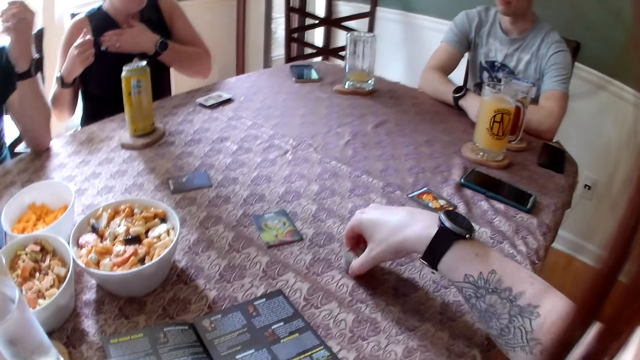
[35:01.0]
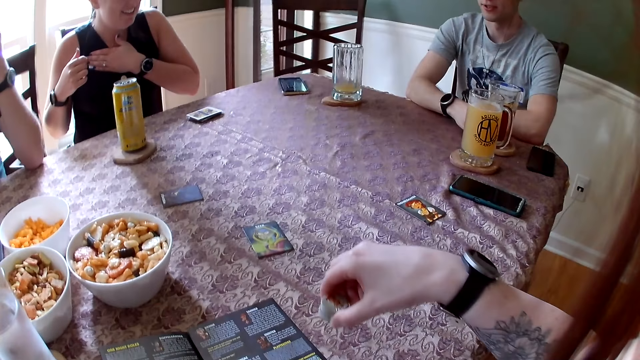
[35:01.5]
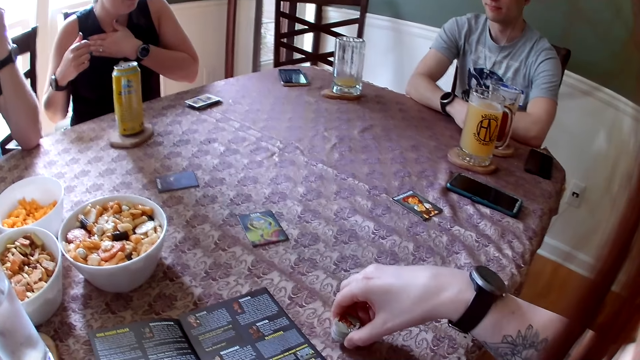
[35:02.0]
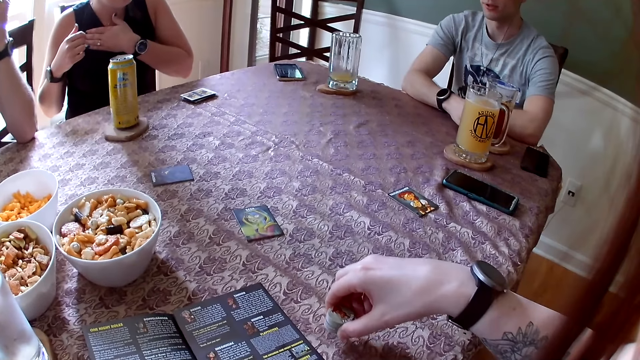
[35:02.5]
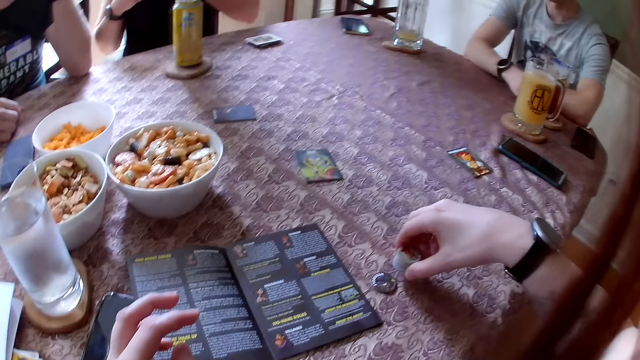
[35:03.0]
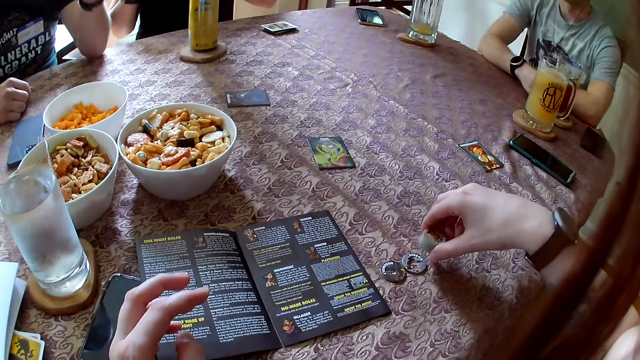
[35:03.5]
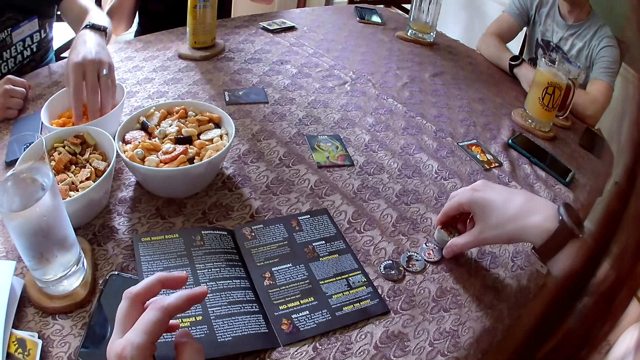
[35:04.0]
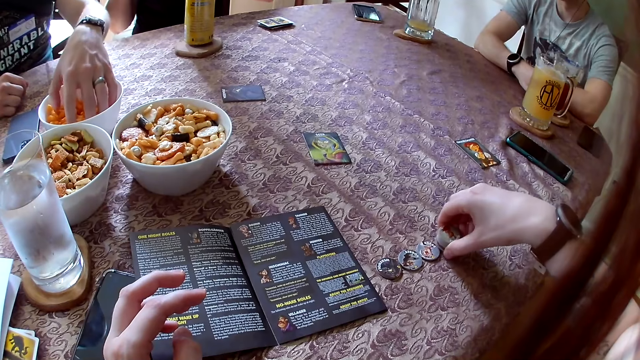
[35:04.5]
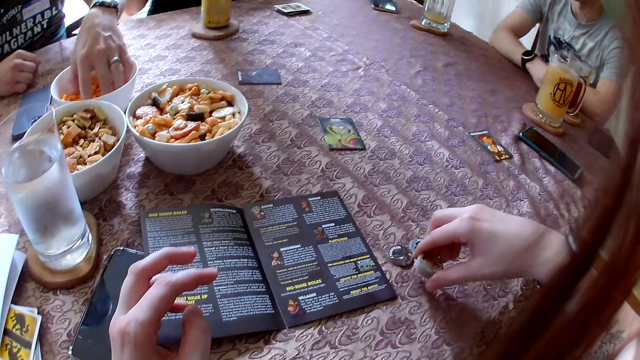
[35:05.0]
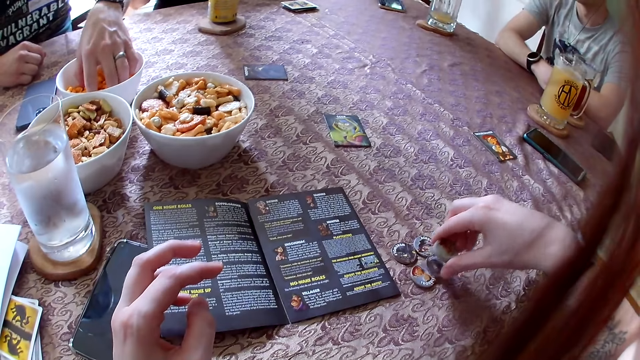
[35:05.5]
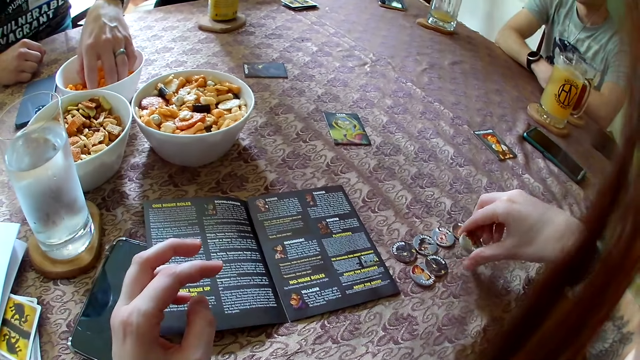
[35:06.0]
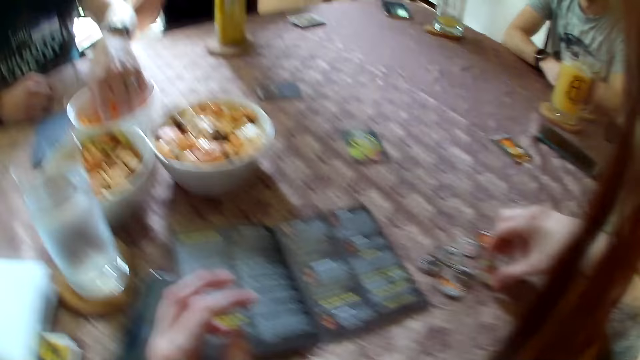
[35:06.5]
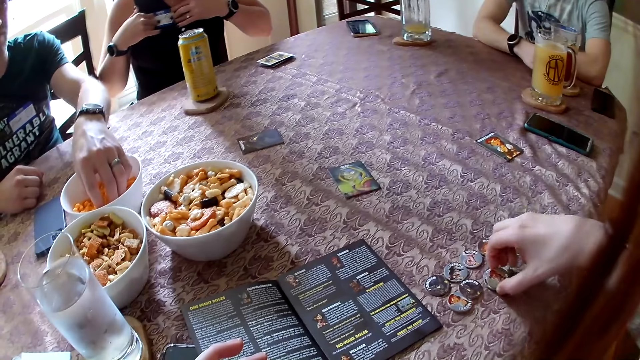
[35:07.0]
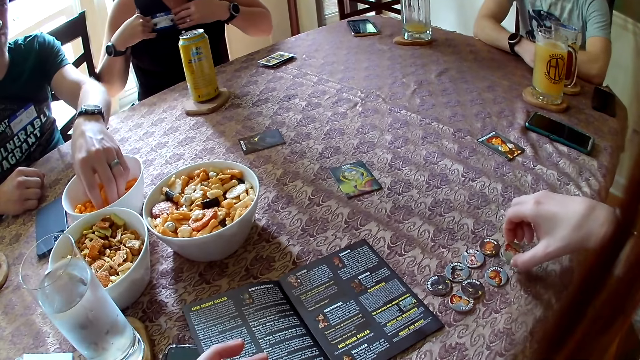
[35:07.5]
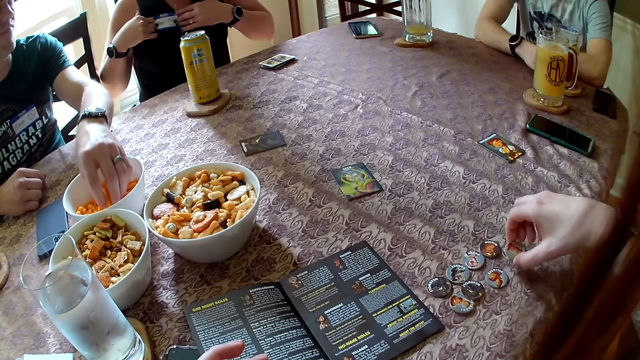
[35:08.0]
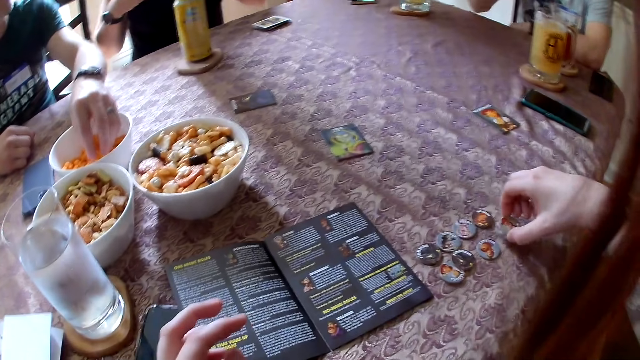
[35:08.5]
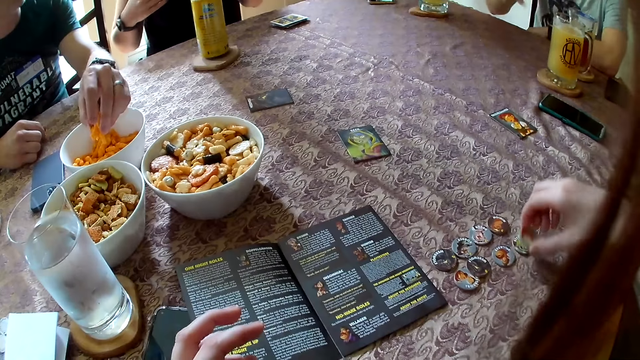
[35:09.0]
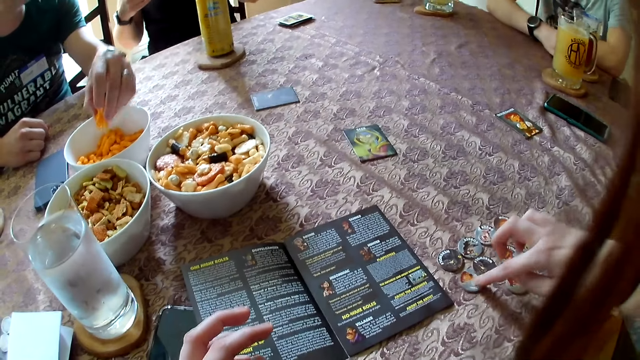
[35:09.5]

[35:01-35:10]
The camera wearer puts down the box and touches the dice. She picks pieces from the table with her right hand. She arranges the pieces on the table with her right hand. A woman adjusts the tag on her cloth with her left hand. The camera wearer puts the dice near the table. A man takes cookies from the bowl with his left hand. The woman adjusts the tag on her cloth with both hands.

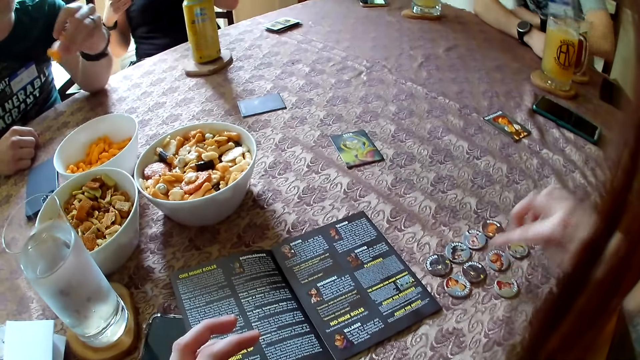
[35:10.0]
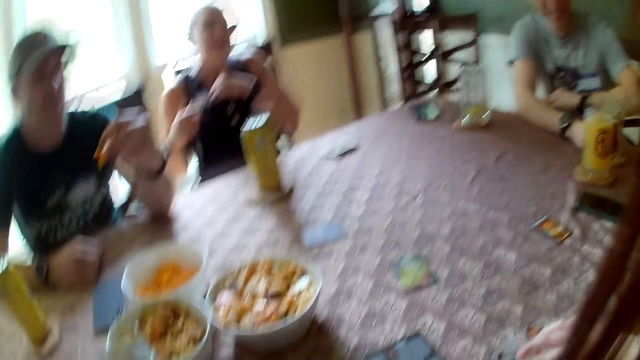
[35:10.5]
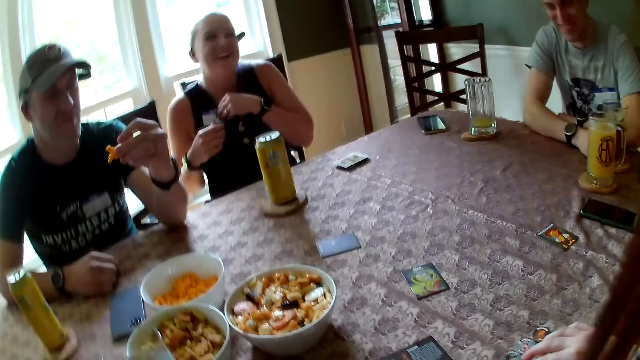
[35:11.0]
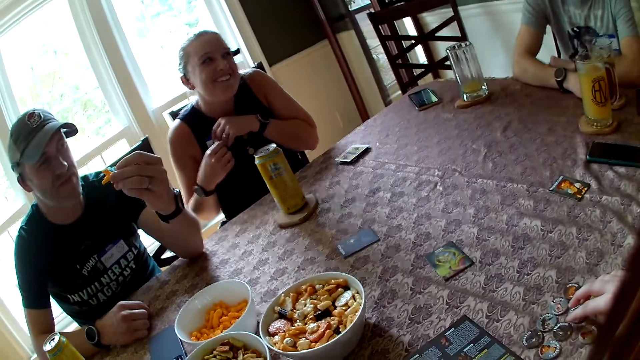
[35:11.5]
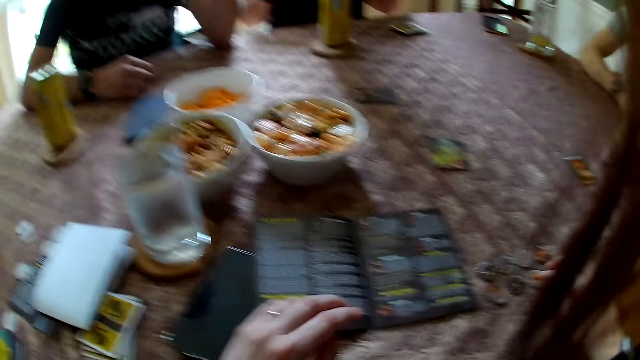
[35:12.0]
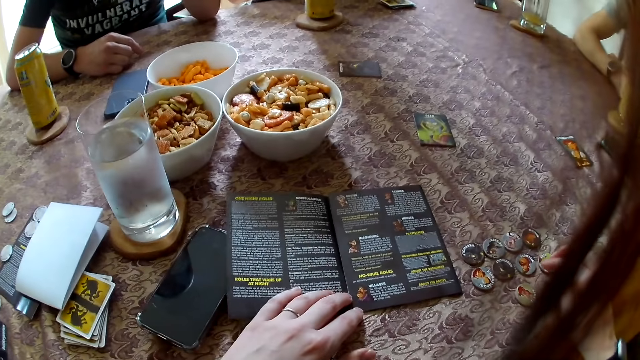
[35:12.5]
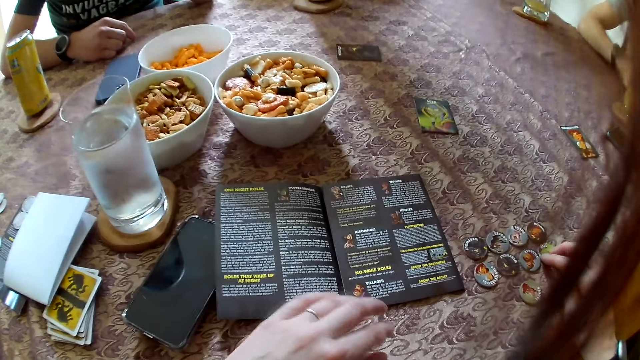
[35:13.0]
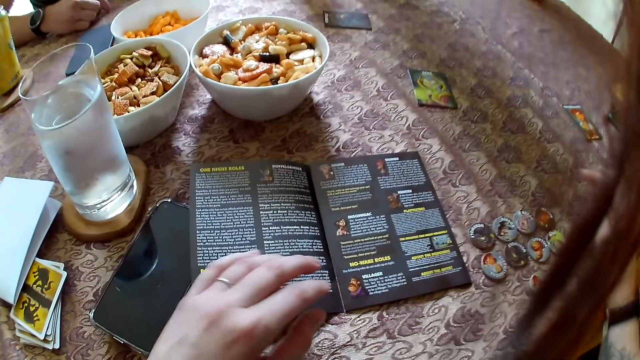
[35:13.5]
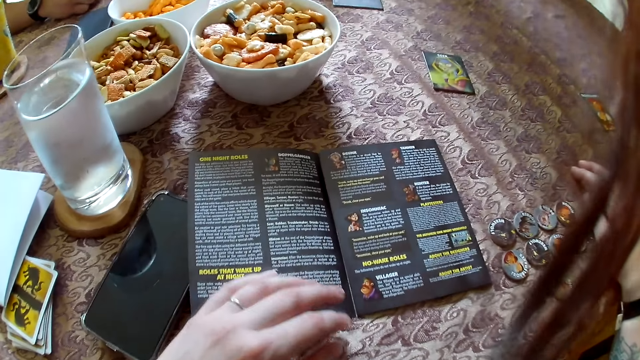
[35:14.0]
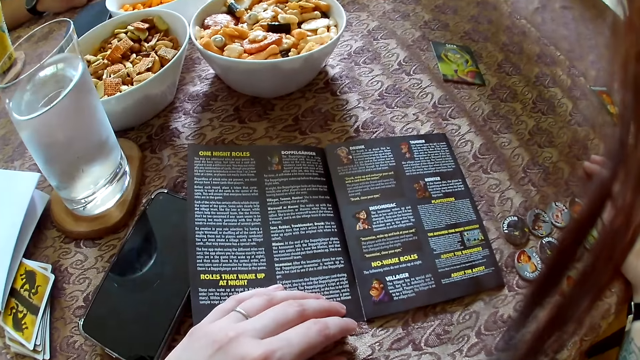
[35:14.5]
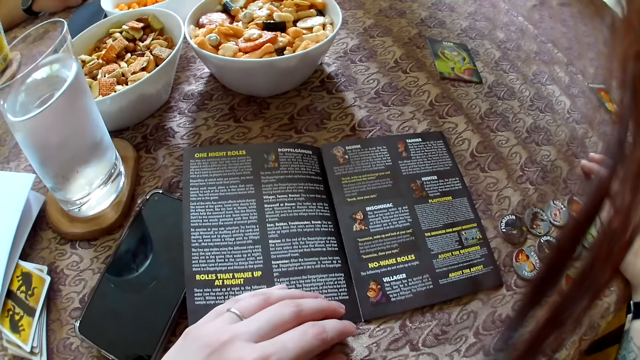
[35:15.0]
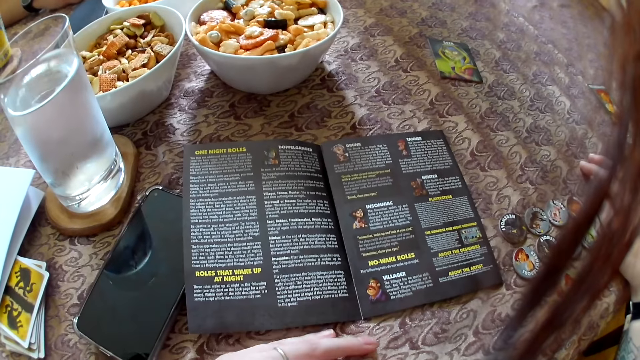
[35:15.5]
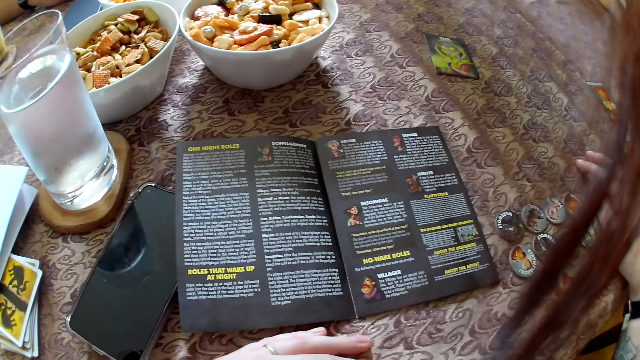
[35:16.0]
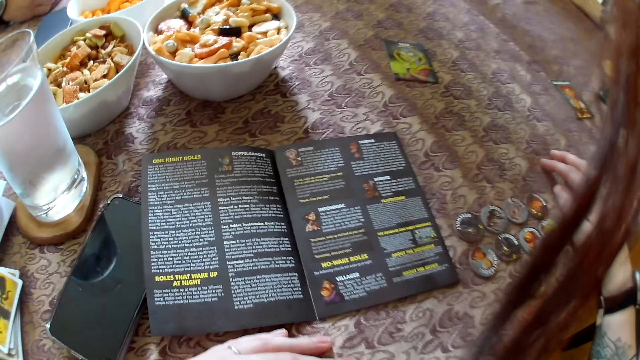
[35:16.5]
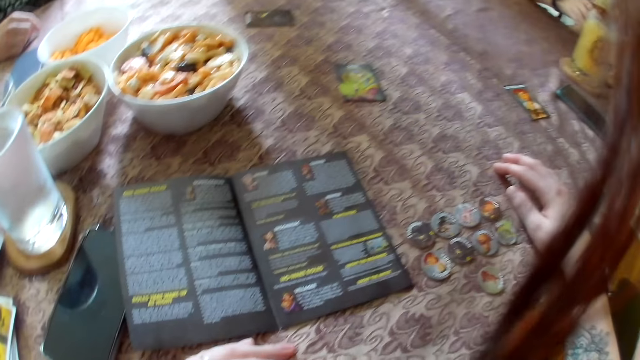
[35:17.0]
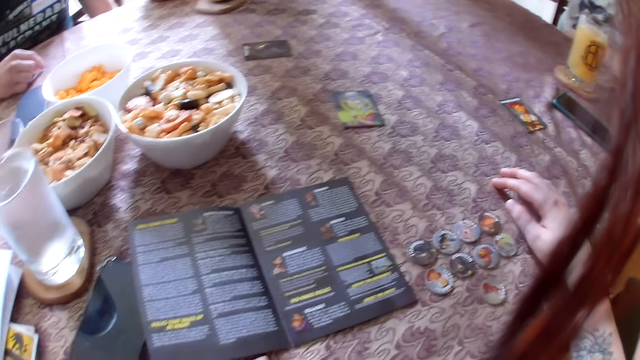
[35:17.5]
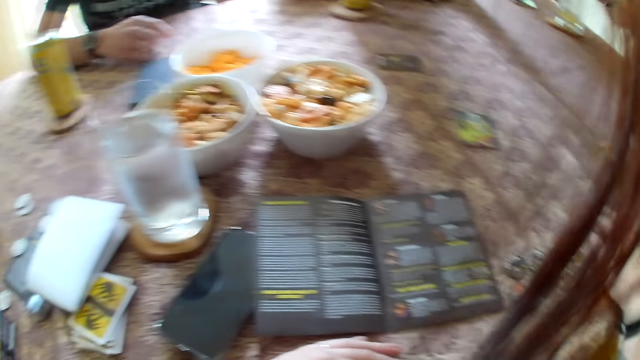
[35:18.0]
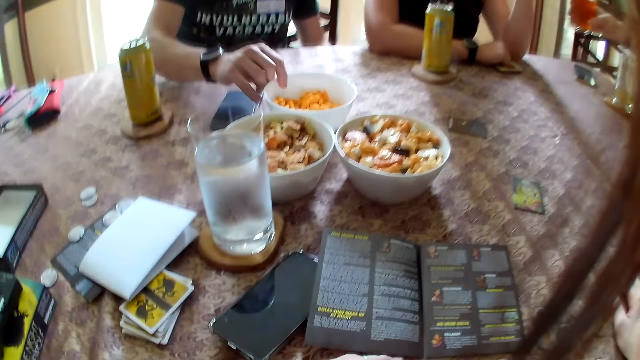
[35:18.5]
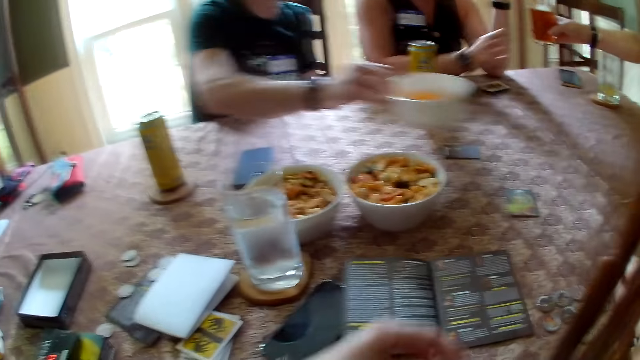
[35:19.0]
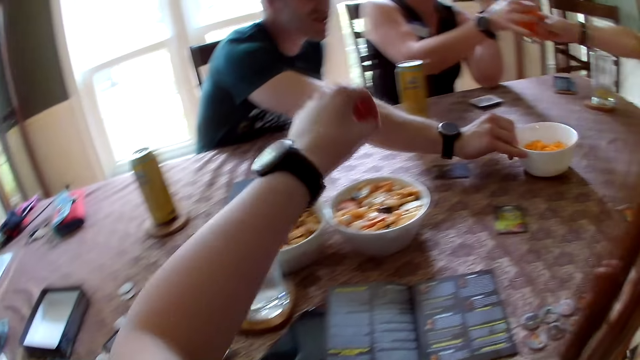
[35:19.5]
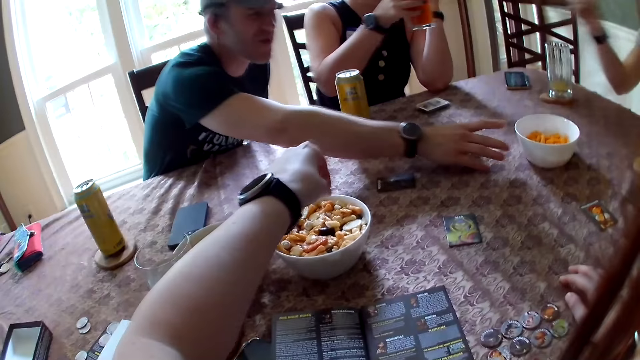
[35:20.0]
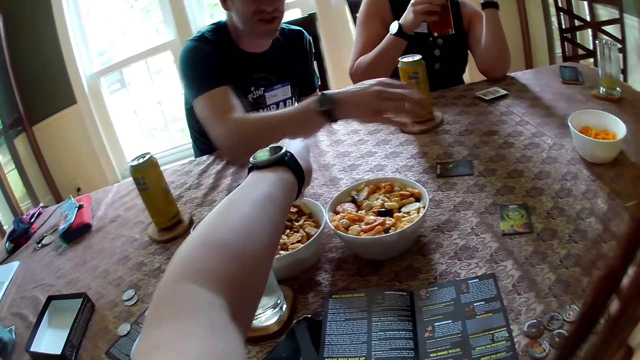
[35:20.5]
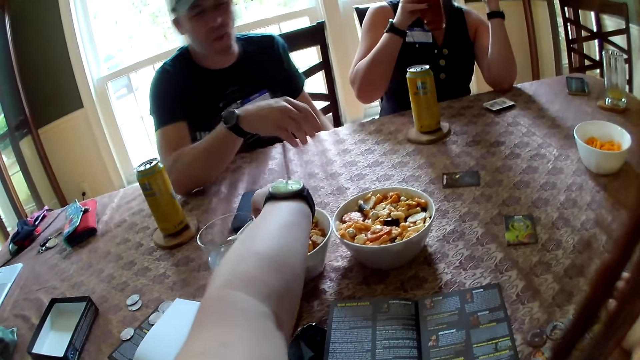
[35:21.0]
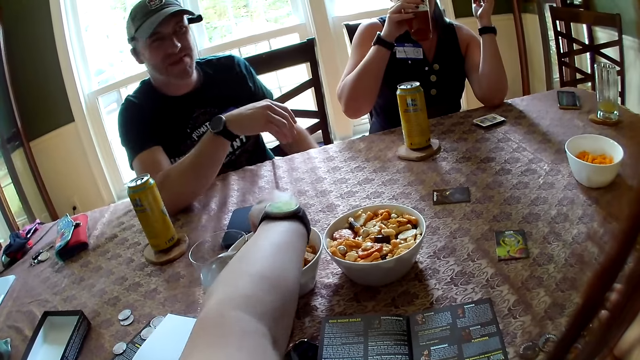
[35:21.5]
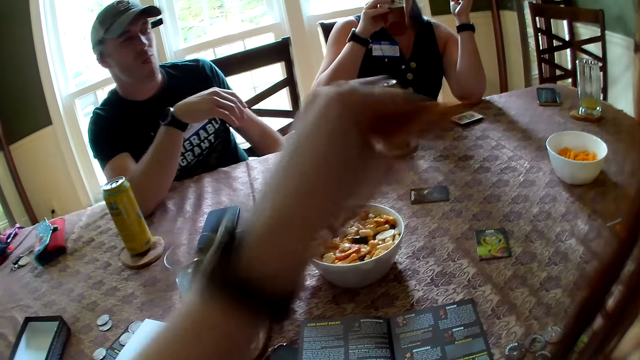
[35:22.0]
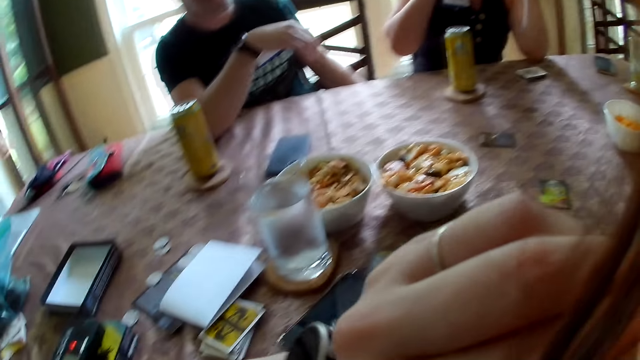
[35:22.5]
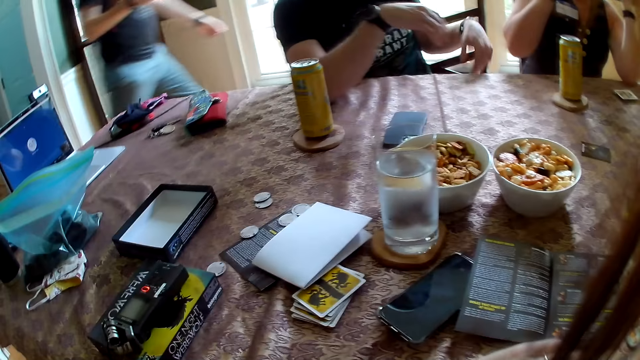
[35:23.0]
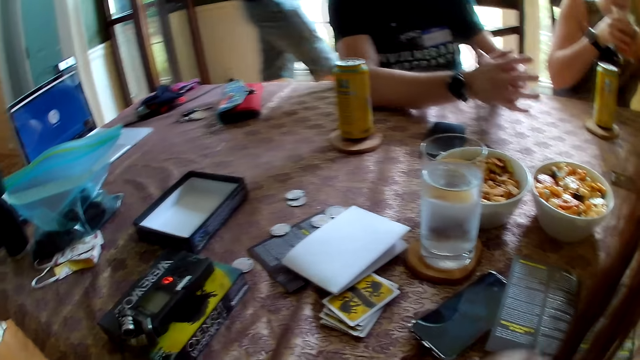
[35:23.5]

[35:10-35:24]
The camera wearer arranges the dice on the table. A woman interacts with everyone in the apartment. Another woman interacts with everyone. The camera wearer touches the manual on the table with her left hand. She drops her right hand on the table. She drops her left hand on the table. She interacts with everyone in the apartment. A man picks up the bowl with his right hand. The other woman collects a glass from another man with her right hand. The first man drops the bowl on the table with his right hand and interacts with everyone. The camera wearer takes cookies from the bowl with her left hand. The first man drops his right hand on the table. The other woman drinks from the glass with her right hand. The second man interacts with everyone. The camera wearer eats the cookies with her left hand. A third man moves from one place to another in the apartment.
